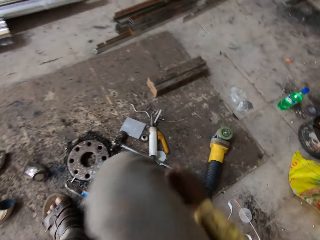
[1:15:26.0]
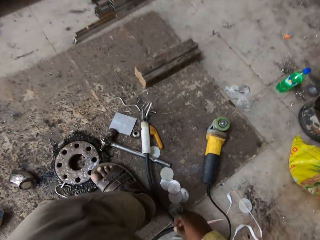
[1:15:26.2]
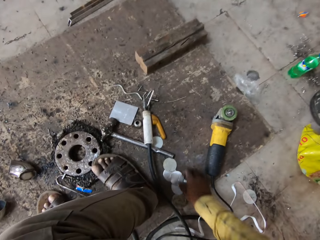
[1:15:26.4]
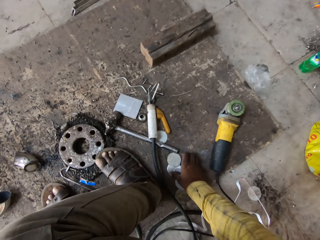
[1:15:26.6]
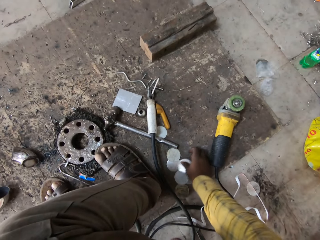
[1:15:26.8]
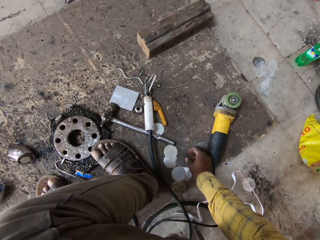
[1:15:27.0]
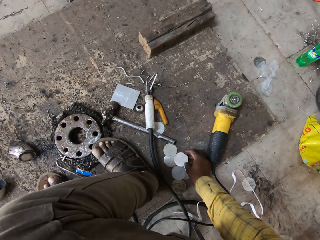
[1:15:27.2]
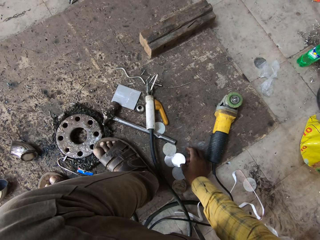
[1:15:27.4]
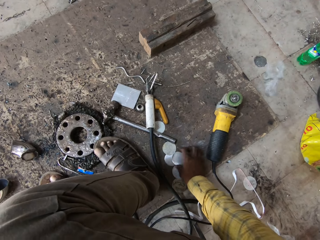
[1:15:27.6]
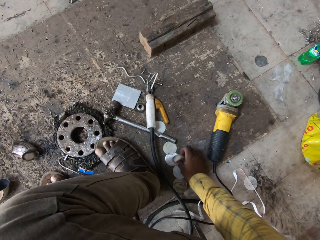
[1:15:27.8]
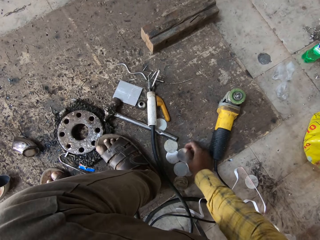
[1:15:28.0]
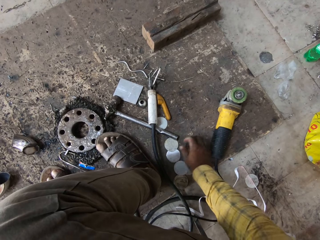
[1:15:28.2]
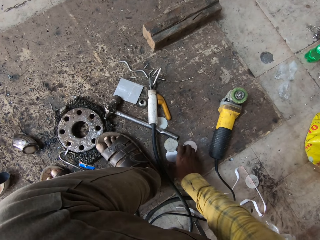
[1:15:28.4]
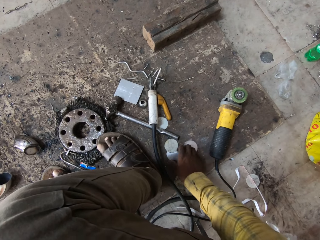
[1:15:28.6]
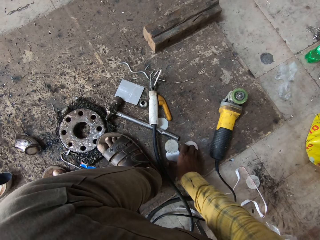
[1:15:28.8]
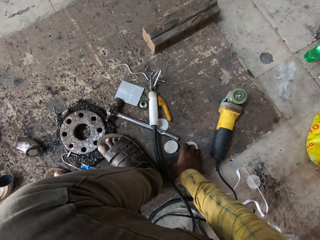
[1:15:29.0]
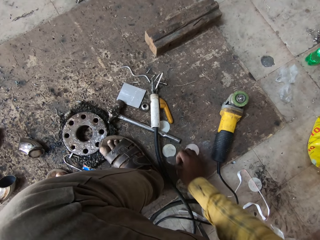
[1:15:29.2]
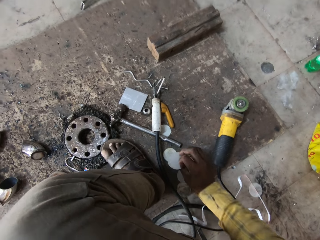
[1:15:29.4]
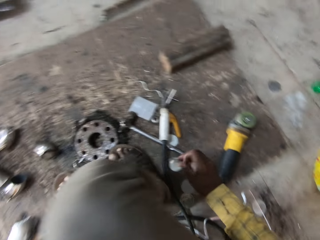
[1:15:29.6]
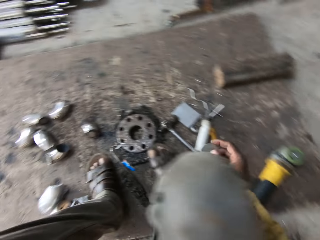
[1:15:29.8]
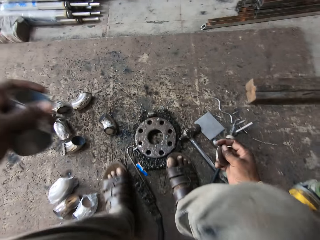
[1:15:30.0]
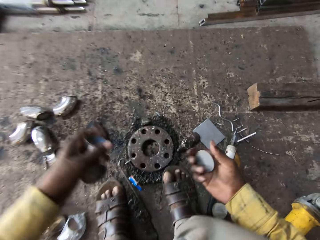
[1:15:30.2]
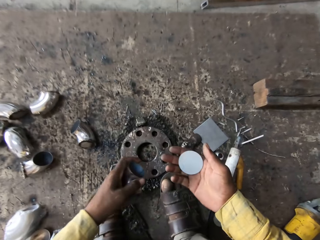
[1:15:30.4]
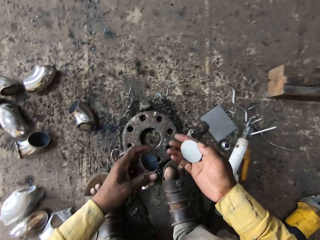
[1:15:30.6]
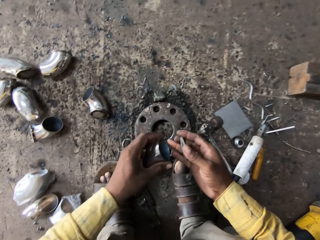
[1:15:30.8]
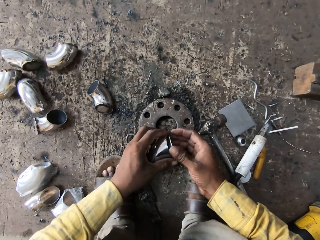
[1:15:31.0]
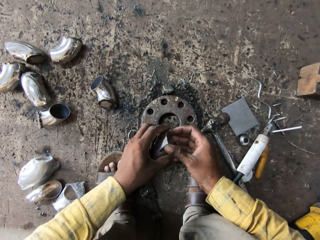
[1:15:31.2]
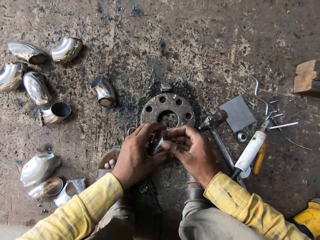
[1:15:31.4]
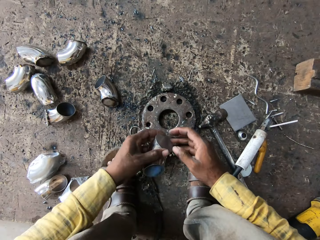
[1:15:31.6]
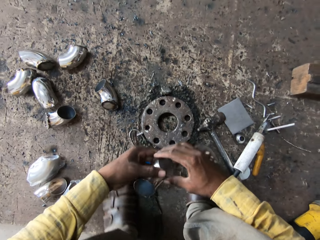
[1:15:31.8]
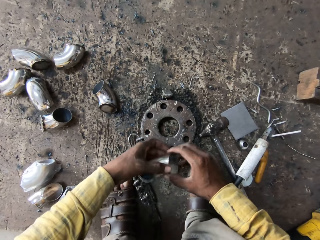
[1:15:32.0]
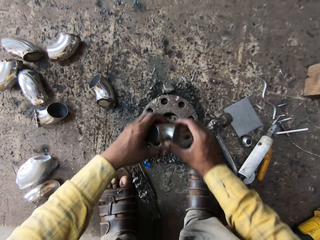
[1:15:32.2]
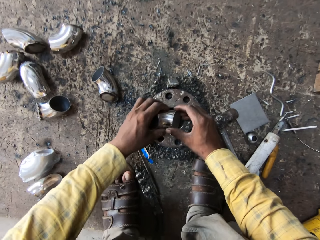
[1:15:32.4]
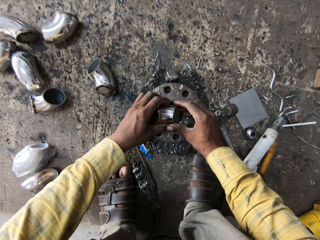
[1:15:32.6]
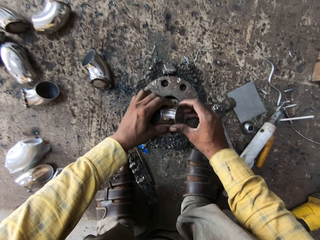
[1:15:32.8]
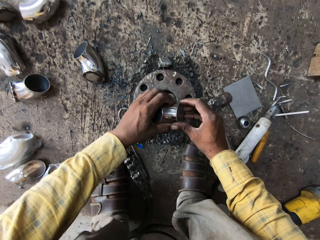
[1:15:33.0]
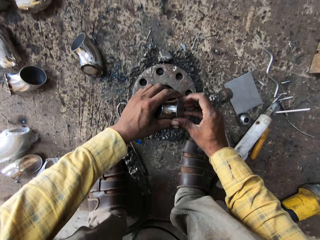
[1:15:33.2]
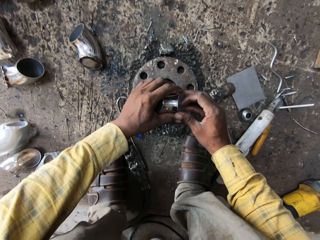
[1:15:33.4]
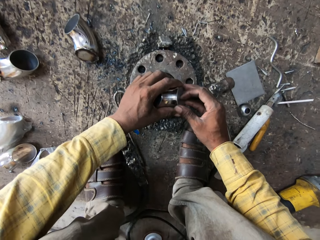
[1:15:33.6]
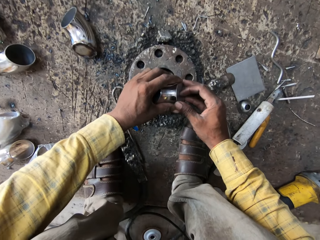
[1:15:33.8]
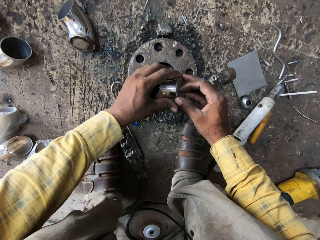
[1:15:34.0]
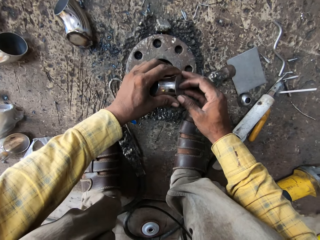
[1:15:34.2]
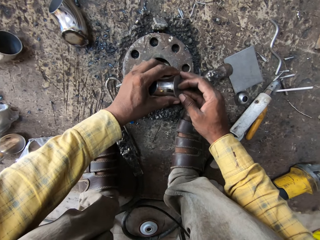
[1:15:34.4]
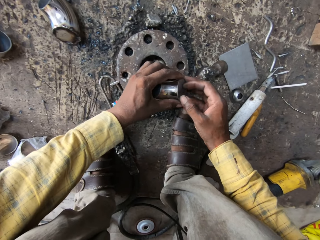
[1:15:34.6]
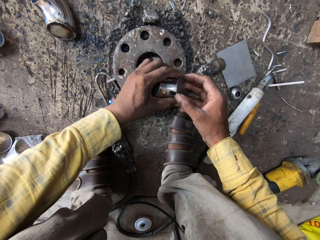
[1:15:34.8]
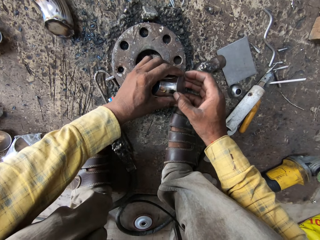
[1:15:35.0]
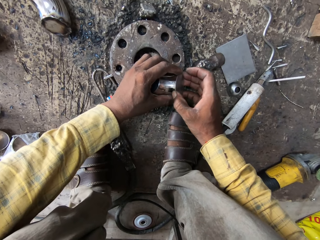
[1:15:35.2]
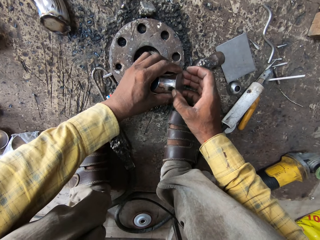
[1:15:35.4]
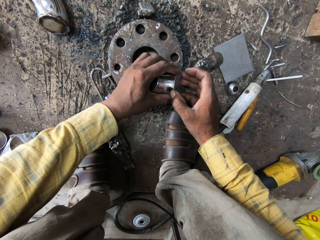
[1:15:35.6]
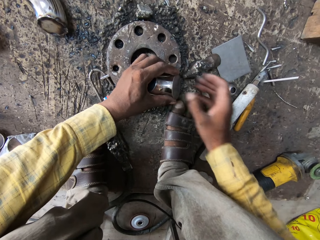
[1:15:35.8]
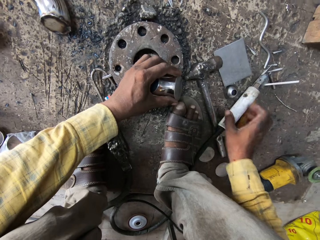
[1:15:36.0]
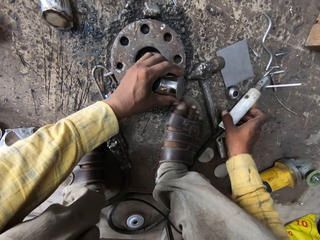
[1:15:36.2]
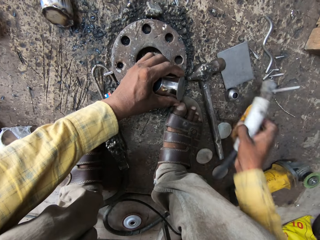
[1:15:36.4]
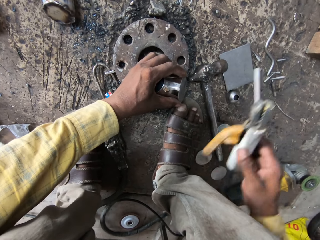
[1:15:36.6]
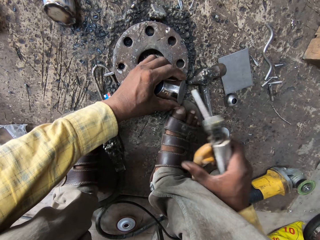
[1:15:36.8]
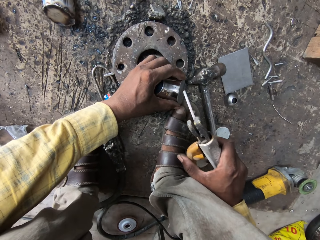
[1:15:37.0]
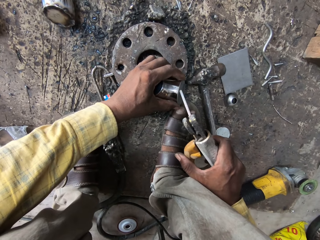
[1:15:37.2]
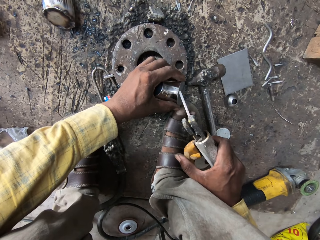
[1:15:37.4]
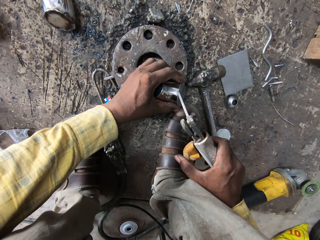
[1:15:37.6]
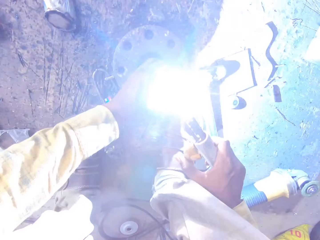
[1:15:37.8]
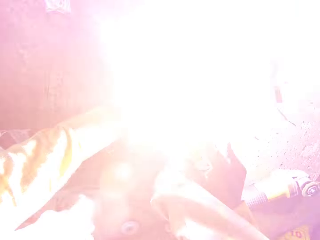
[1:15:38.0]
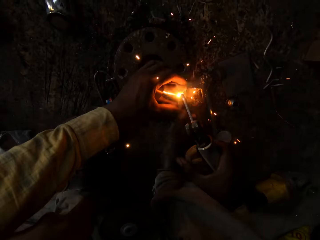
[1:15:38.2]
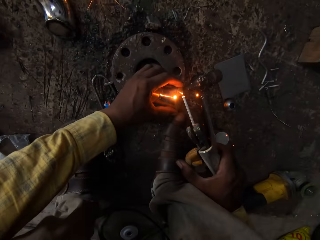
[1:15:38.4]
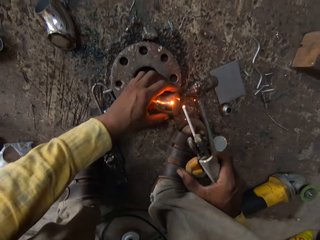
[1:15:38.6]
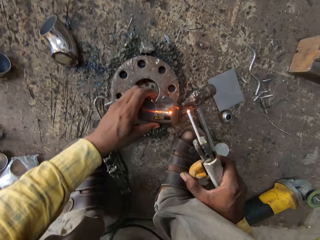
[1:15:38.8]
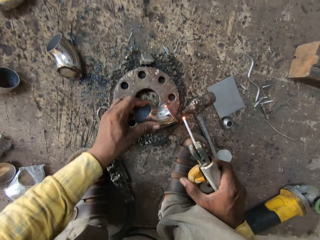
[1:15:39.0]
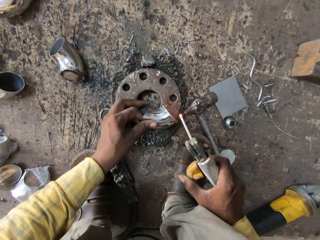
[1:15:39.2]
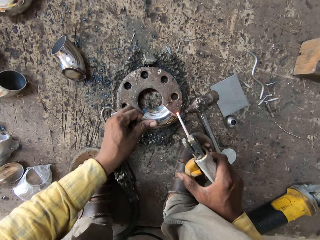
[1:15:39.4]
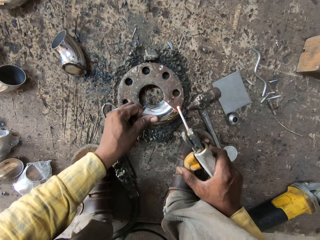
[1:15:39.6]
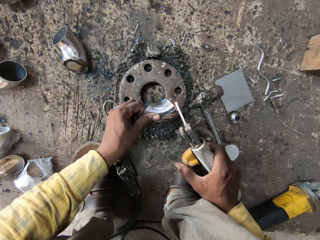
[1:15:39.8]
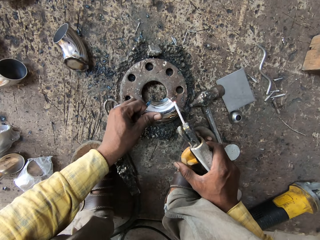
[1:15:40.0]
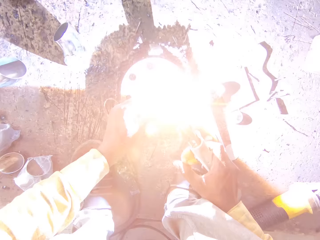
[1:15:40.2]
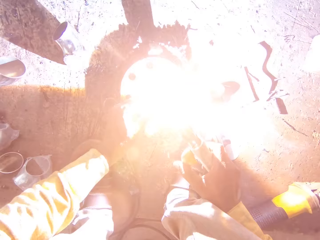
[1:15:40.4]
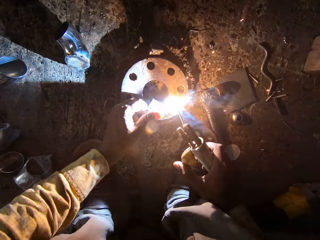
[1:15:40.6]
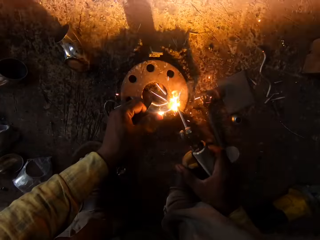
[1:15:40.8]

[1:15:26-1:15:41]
The camera wearer throws the polythene on the floor. They pick the steel pieces or circular rod on the ground. They place the circular rod on the metal rod. They fix the steel. They put the steel down. They touch the steel. They pick the welding machine on the ground. They weld the steel with the welding machine on the ground.

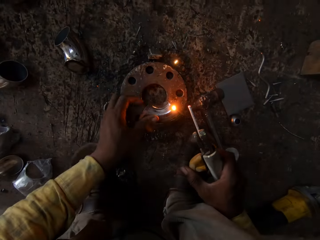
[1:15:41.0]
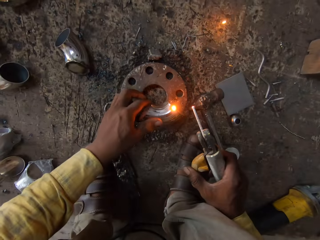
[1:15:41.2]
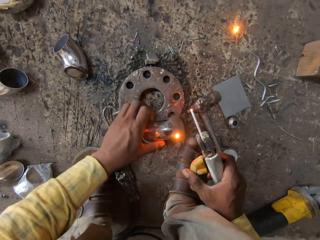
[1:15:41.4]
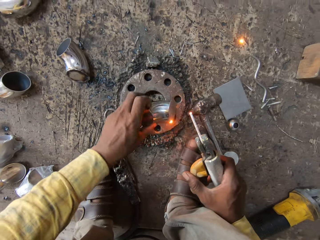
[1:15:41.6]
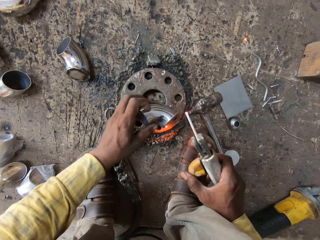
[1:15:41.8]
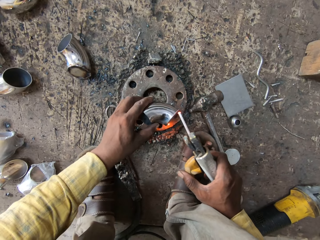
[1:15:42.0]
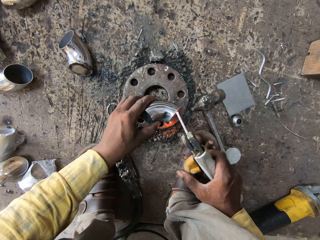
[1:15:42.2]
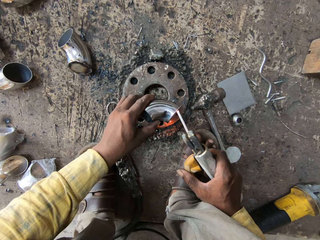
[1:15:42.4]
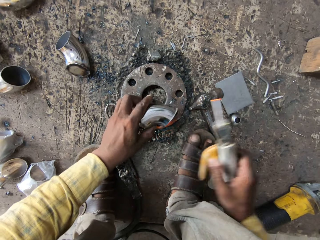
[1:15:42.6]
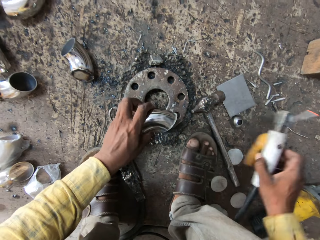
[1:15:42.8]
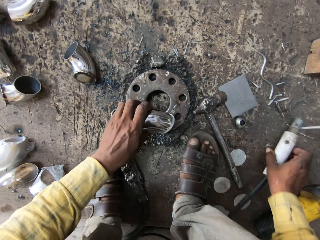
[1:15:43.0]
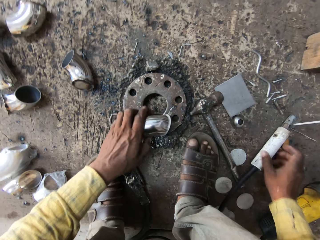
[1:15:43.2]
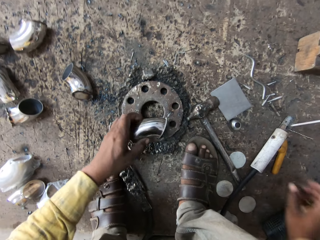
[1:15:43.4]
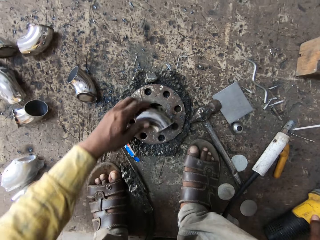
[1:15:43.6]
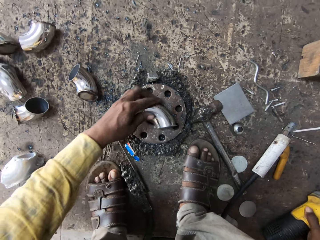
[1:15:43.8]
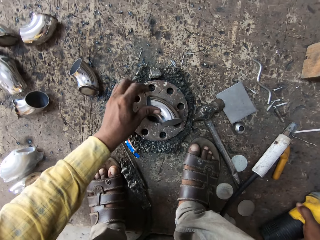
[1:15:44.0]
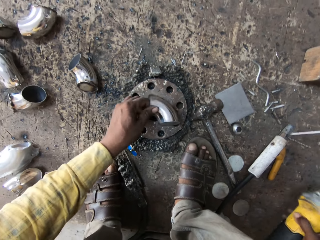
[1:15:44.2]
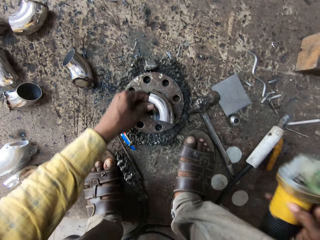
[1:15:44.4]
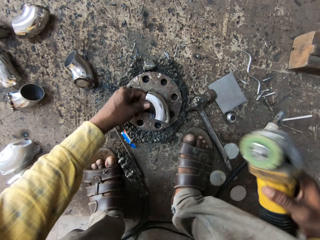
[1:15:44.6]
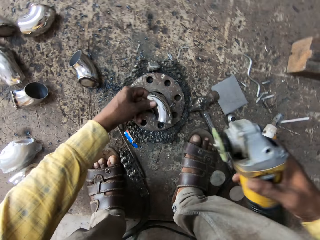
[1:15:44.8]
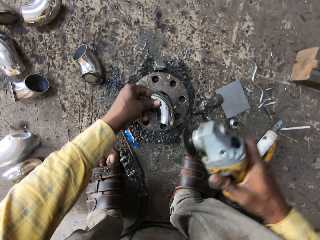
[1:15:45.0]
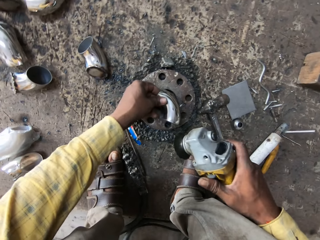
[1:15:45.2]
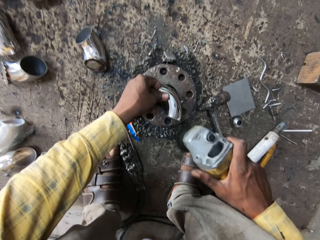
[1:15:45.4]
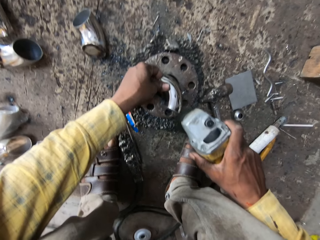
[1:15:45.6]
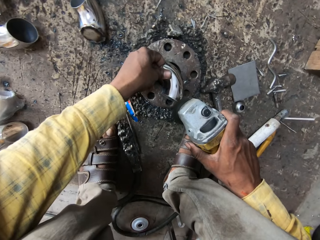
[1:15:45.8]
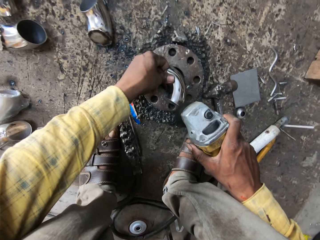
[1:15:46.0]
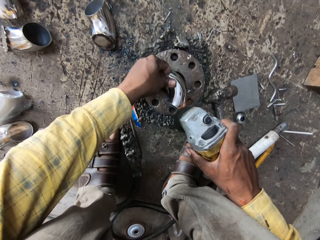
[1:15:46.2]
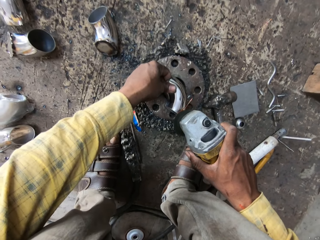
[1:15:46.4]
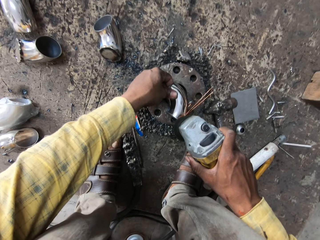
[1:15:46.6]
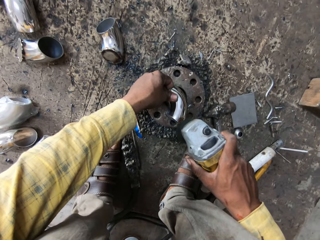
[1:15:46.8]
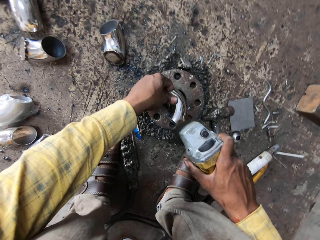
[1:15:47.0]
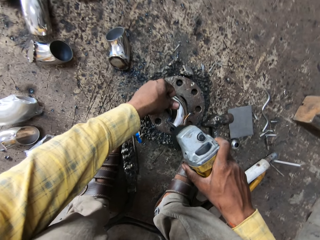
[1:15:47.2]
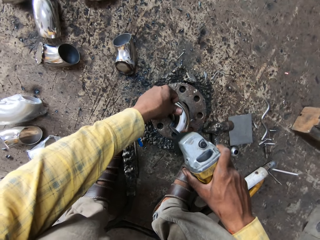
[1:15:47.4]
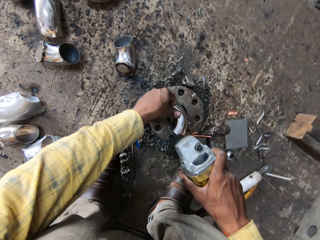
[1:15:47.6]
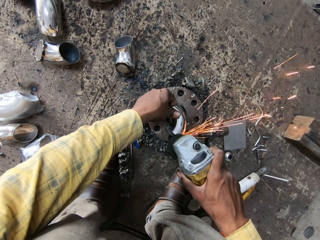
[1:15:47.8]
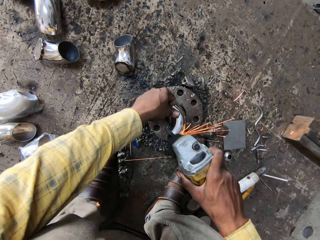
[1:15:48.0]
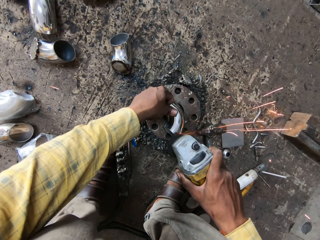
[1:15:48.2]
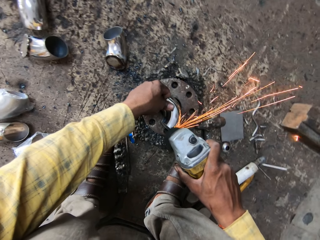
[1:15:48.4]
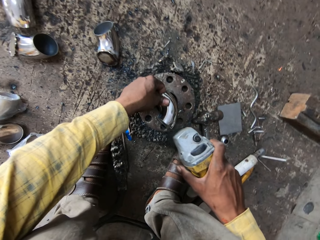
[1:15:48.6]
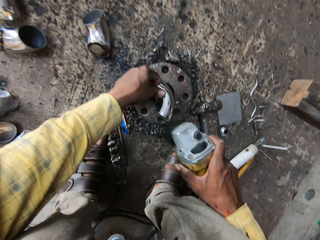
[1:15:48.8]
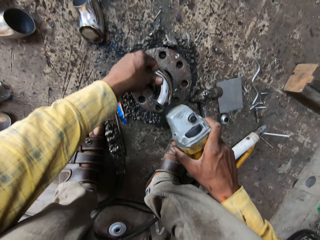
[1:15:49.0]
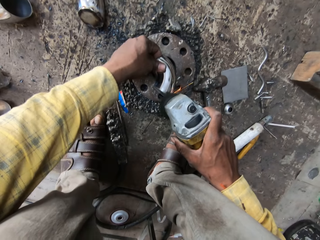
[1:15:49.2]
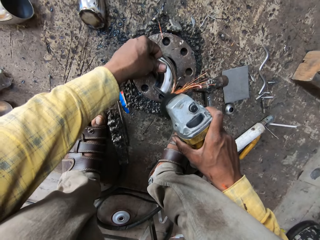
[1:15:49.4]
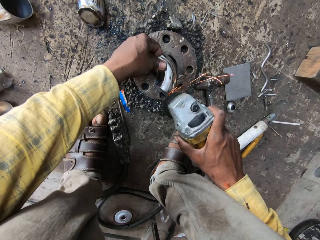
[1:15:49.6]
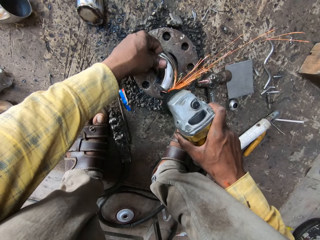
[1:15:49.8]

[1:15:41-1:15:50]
The camera wearer places the welding machine on the ground. They pick the welding machine on the ground. They weld the steel with the welding machine on the ground. They put the welding machine down. They weld the steel with the welding machine on the ground.
